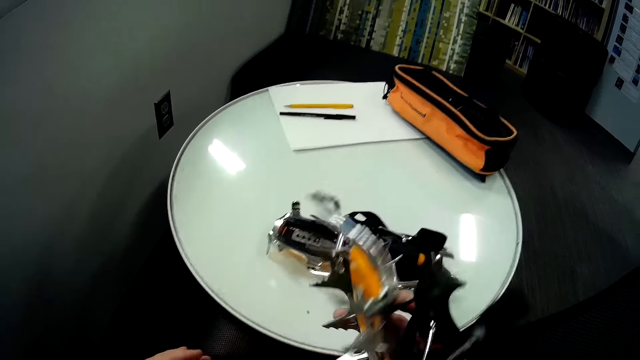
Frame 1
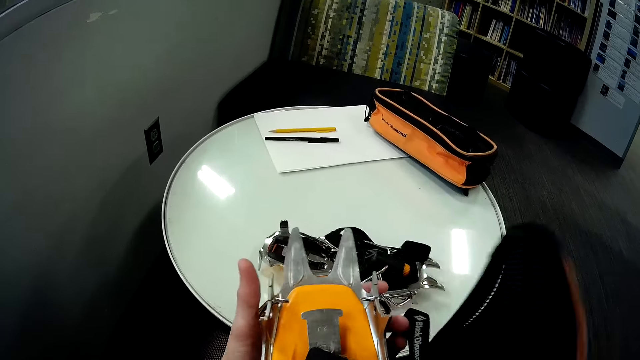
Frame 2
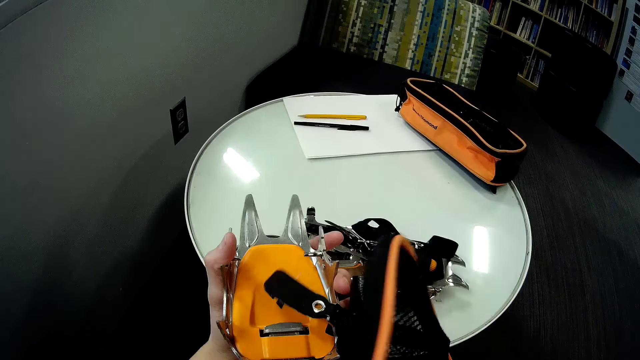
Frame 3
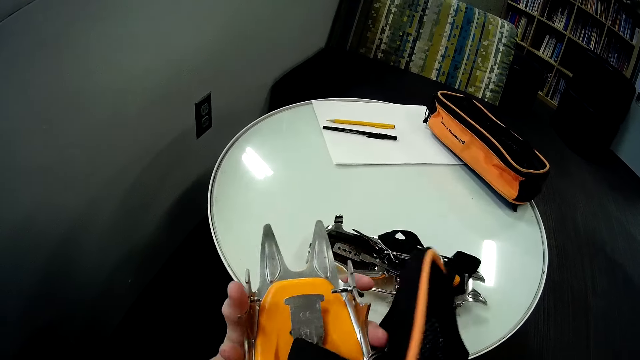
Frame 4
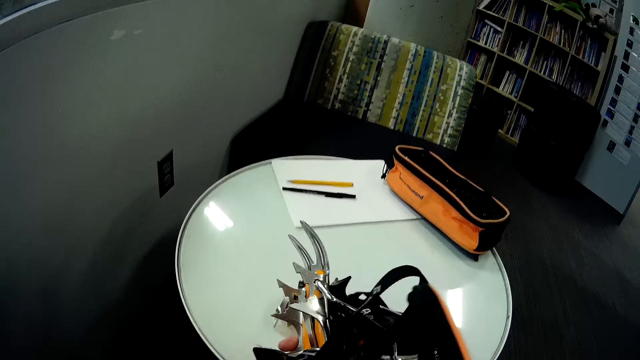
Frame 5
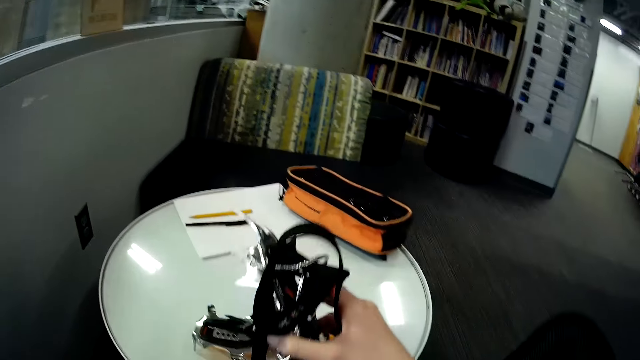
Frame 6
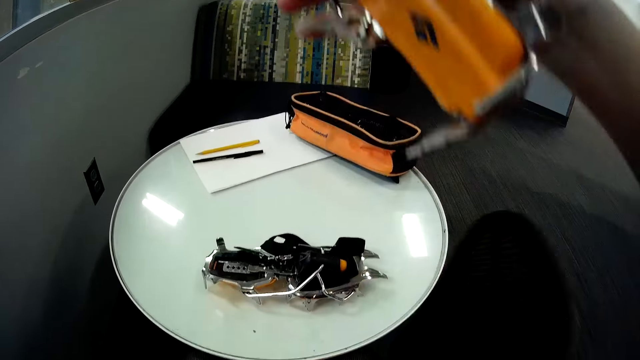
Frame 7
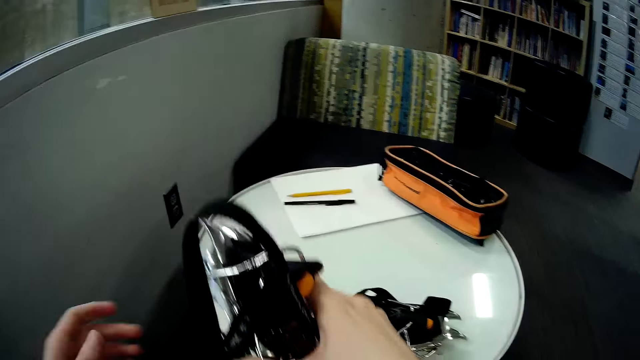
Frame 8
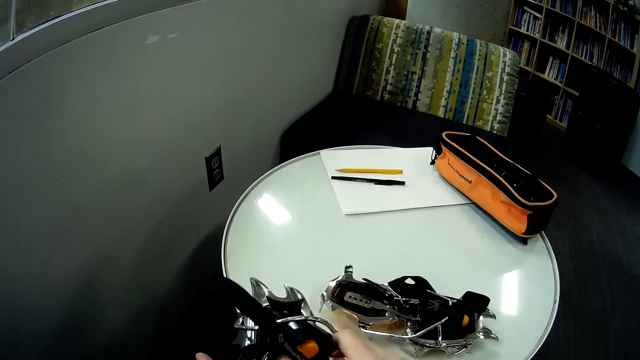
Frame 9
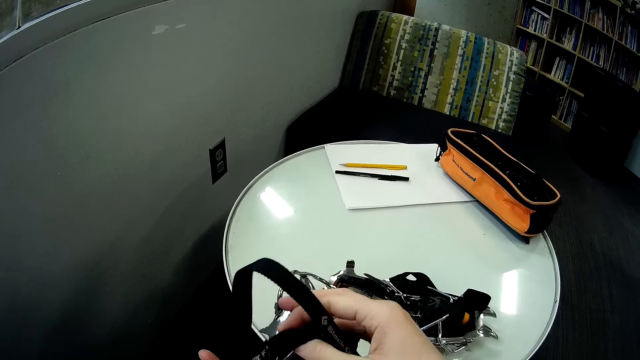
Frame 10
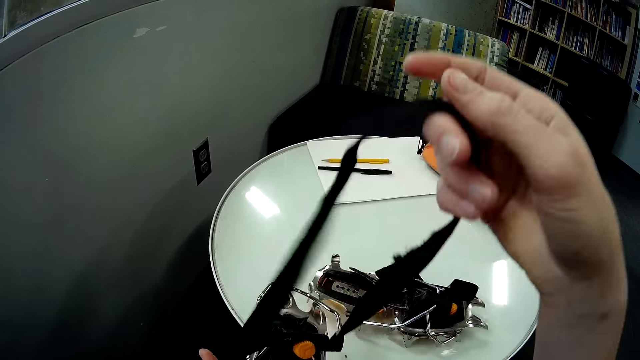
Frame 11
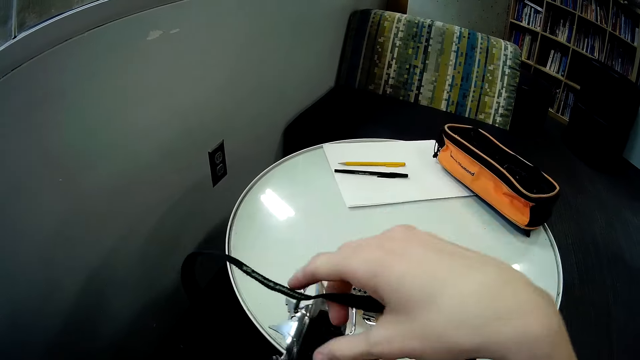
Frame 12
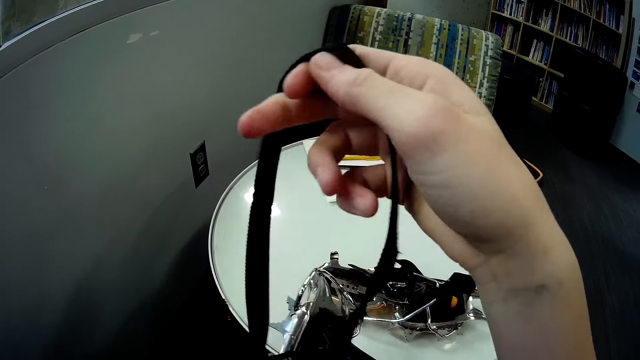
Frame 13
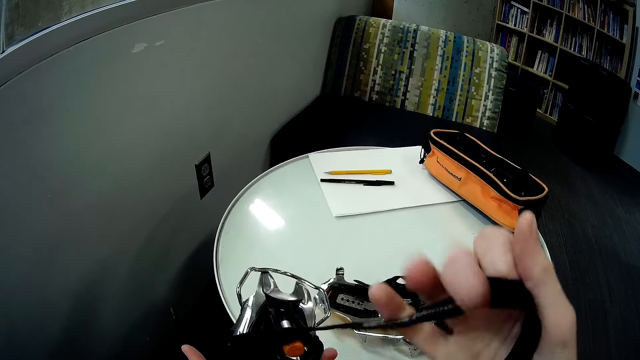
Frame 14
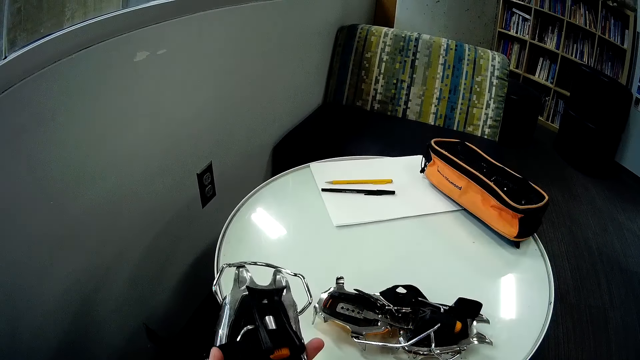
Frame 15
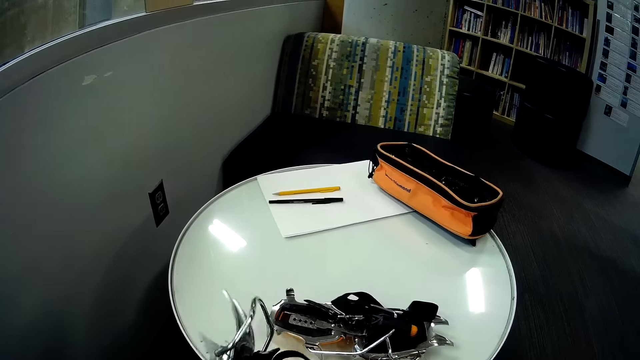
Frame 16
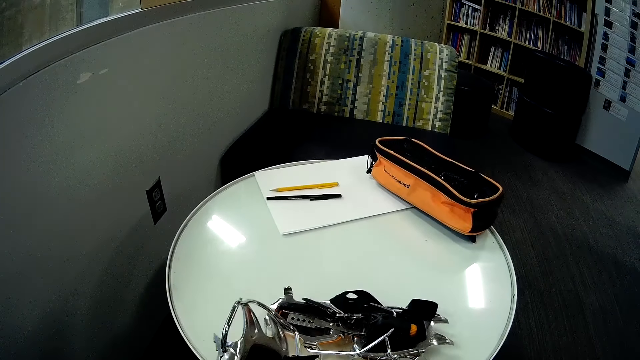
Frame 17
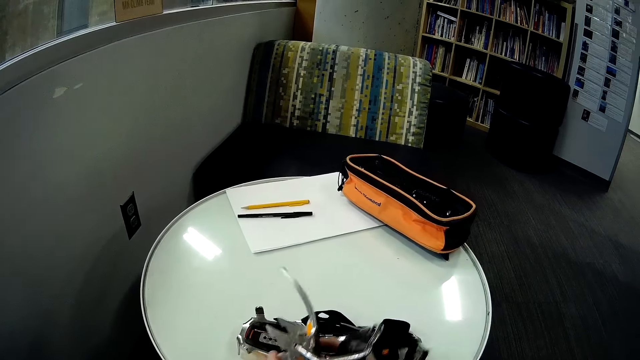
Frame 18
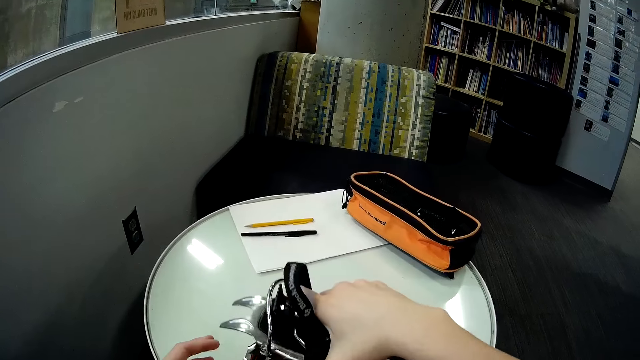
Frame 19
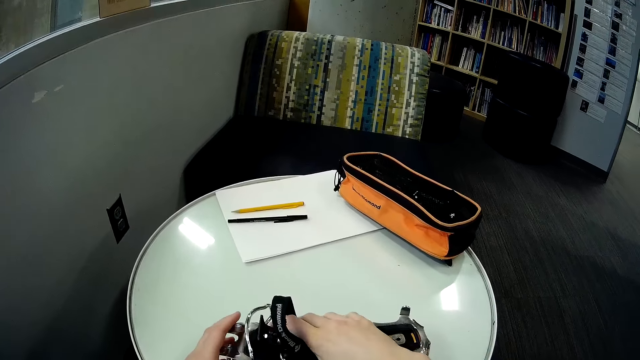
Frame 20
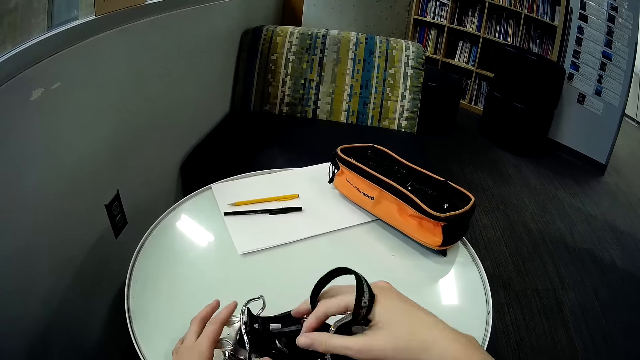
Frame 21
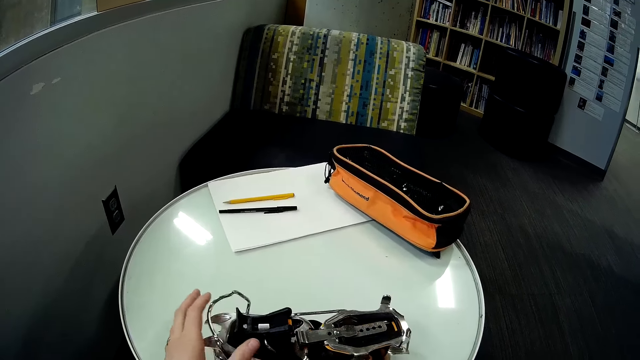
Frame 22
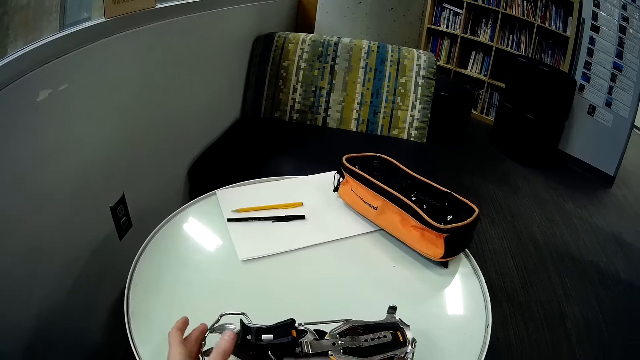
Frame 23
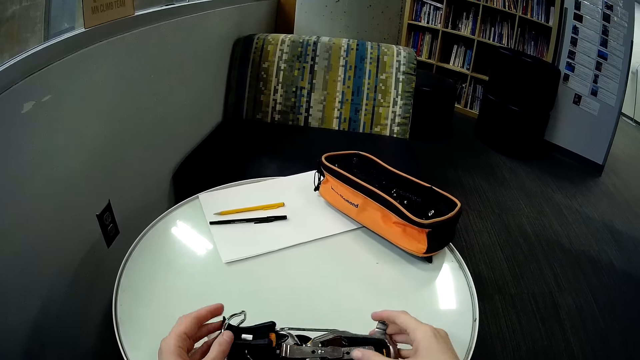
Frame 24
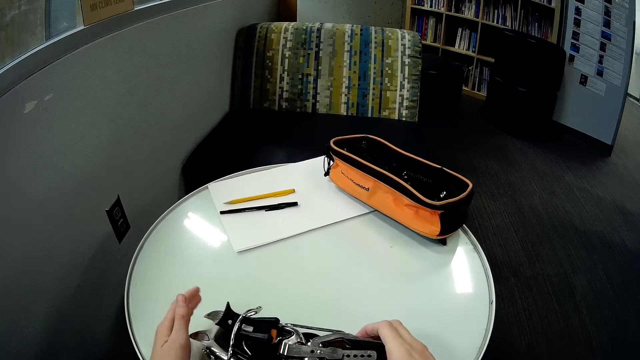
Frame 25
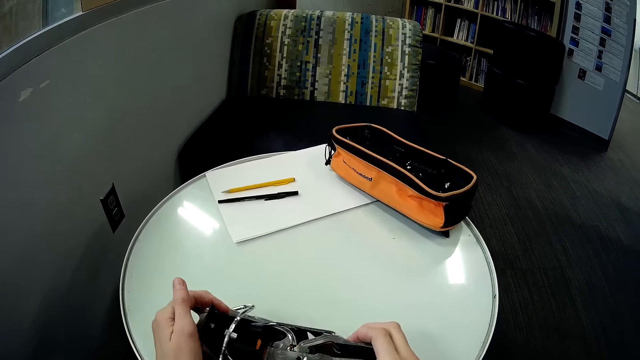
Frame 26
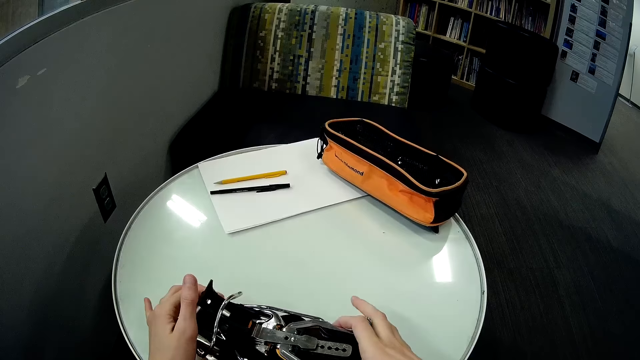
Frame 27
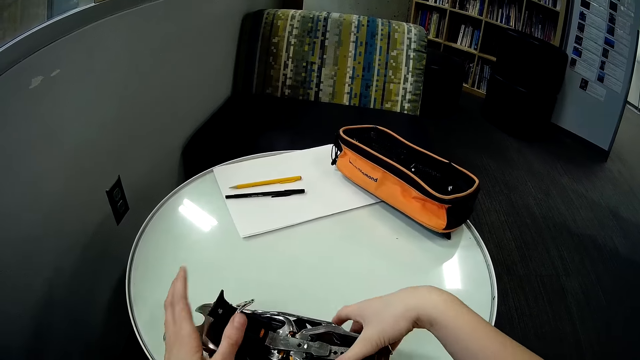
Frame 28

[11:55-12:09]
The camera wearer straightens the toe binding straps. They lift up the rope of the ski binding. They put the crampon on the table. They put one ski binding on the other.

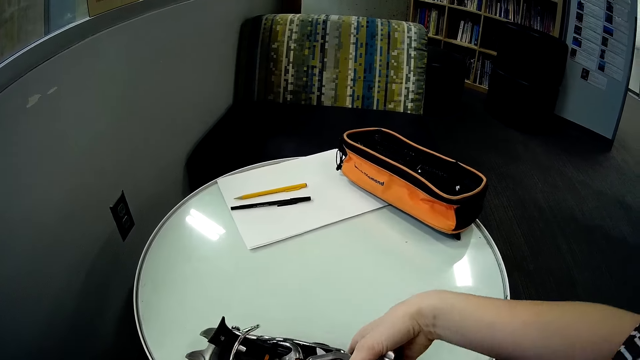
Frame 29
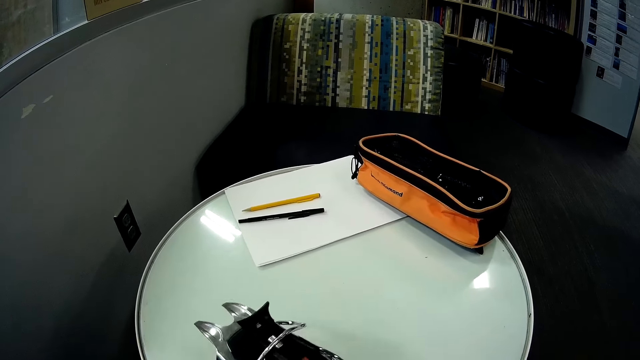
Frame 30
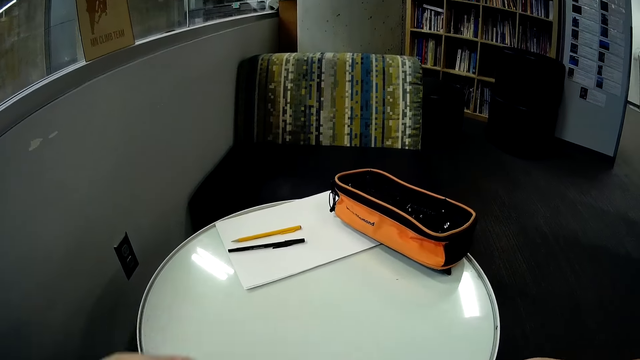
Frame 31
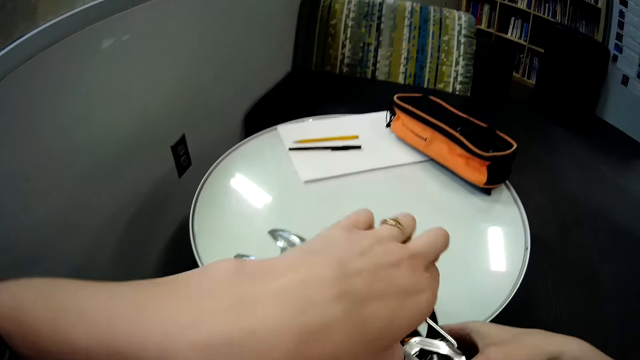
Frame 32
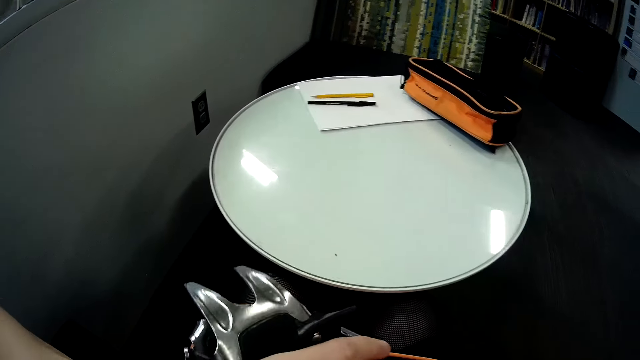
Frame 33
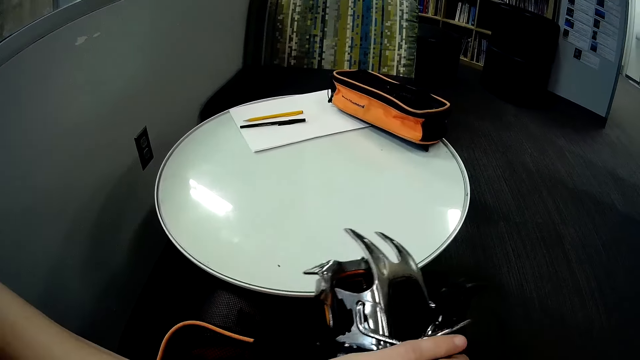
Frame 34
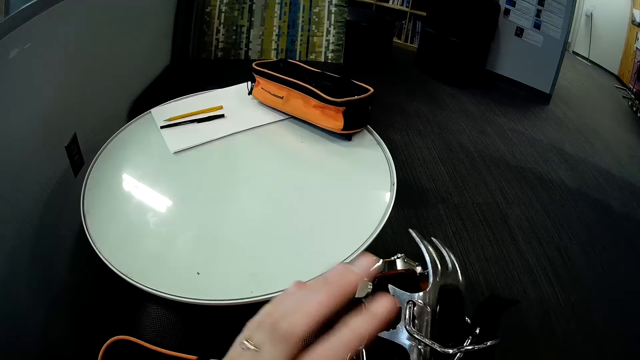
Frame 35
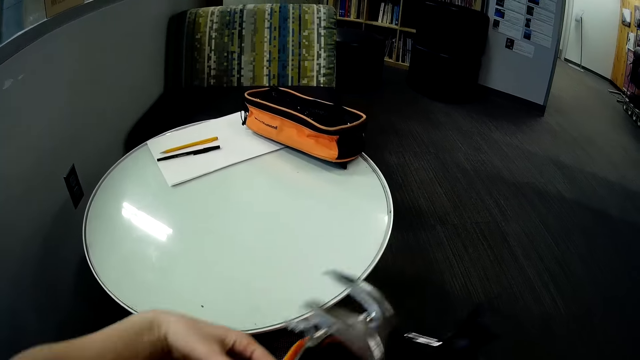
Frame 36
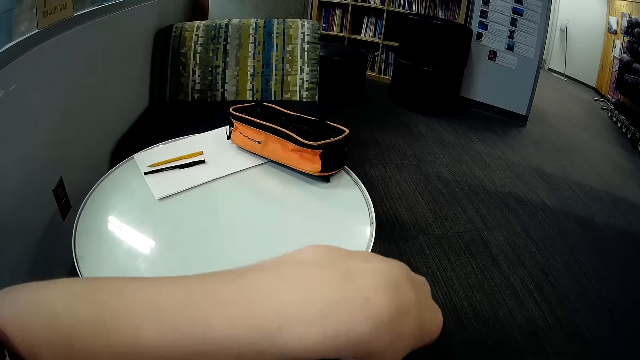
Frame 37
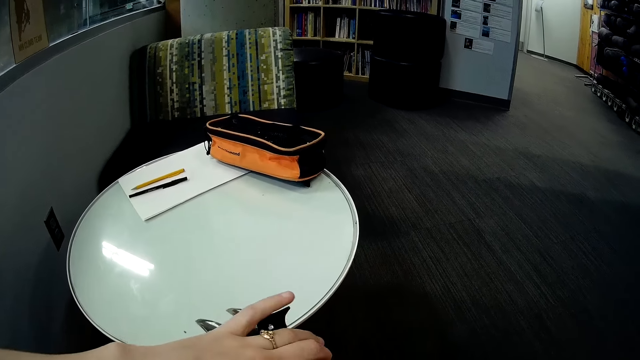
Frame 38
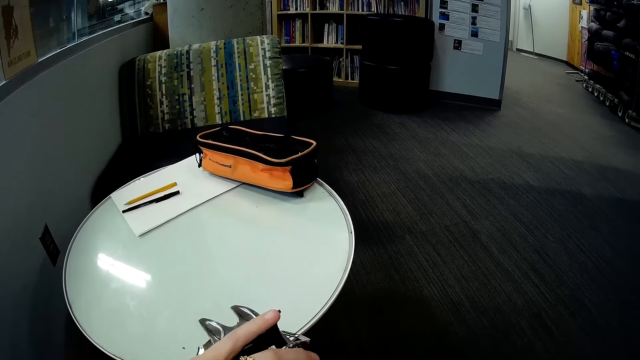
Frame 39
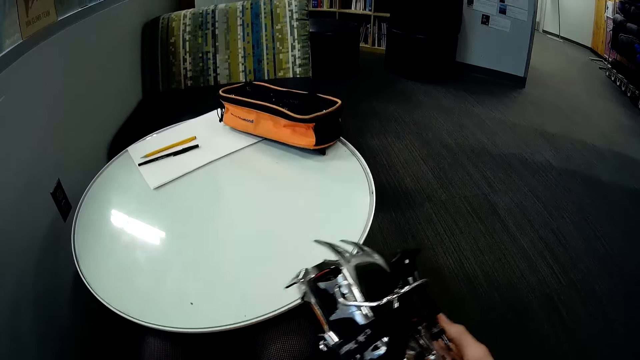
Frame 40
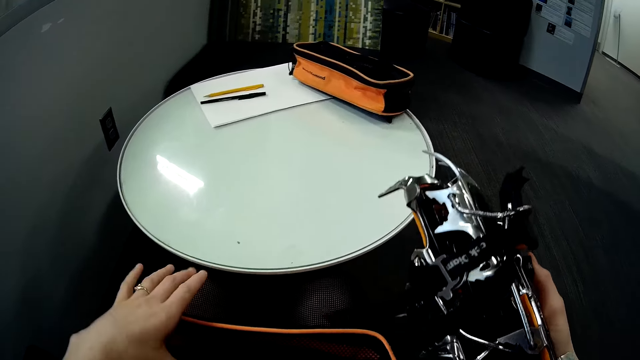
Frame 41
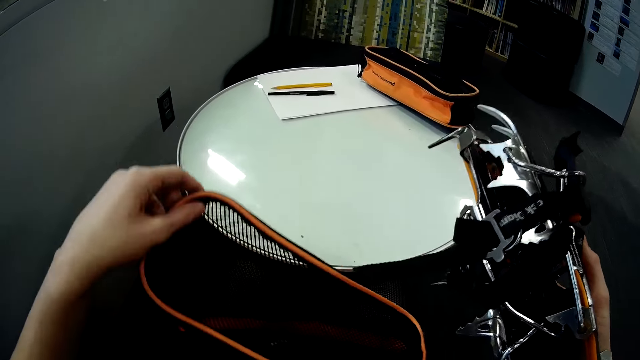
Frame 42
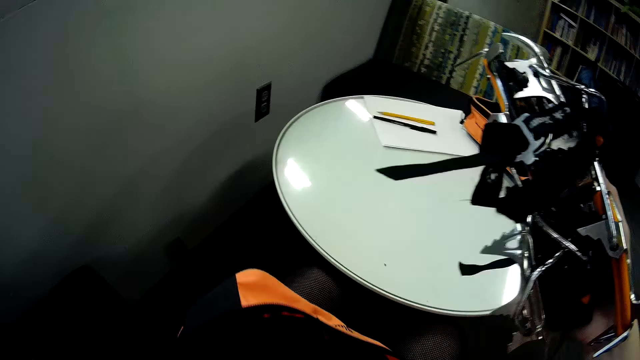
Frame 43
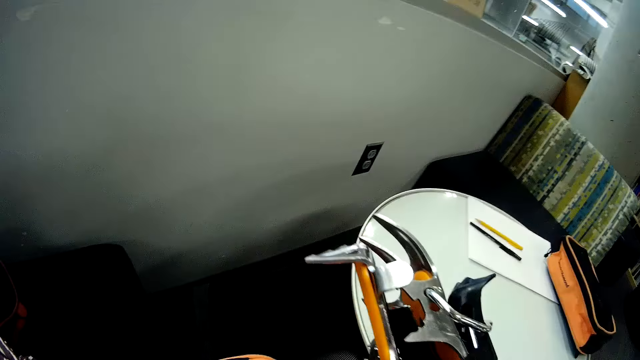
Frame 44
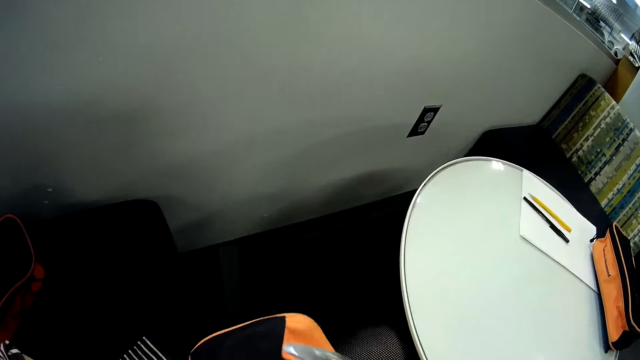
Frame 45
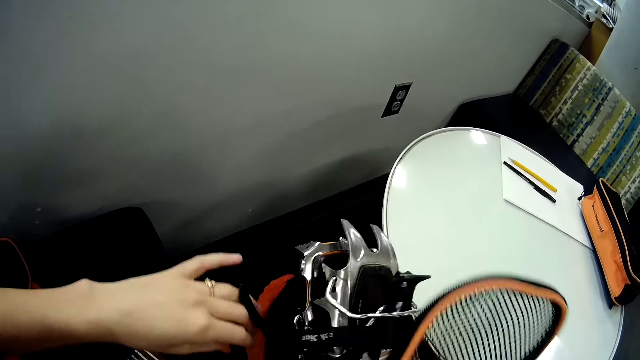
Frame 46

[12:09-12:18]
The camera wearer lifts the ski bindings or crampons off the table. They tie the crampons together with the toe binding straps. They put the crampons in the bag. They open the bag.
